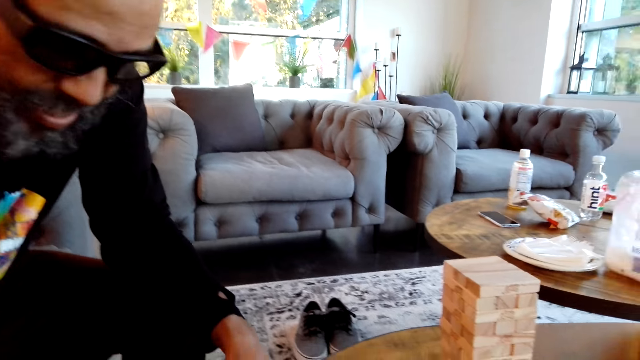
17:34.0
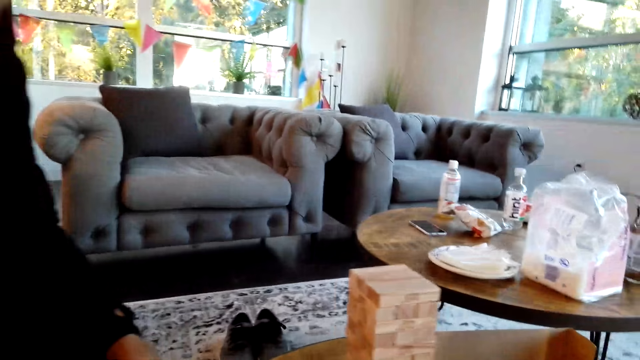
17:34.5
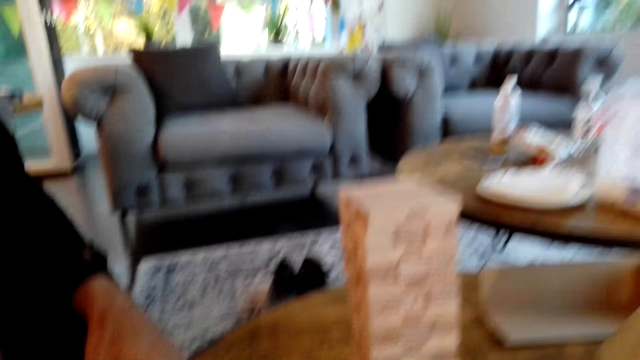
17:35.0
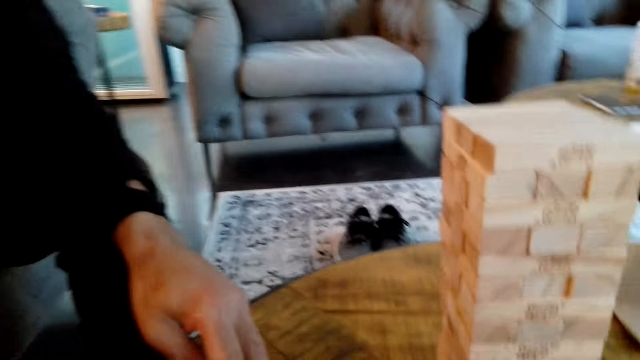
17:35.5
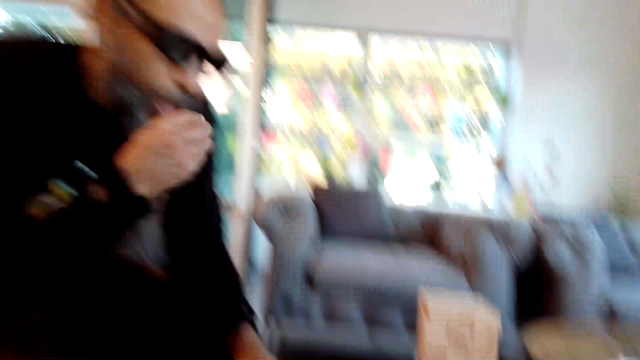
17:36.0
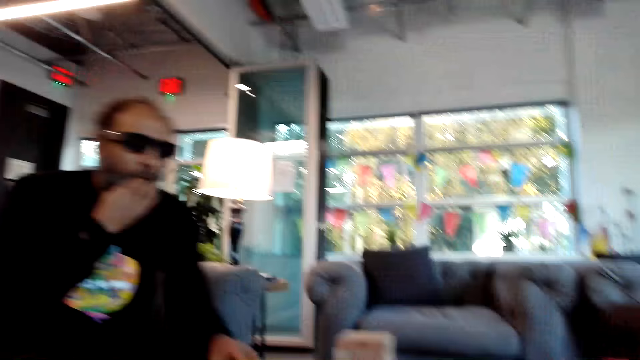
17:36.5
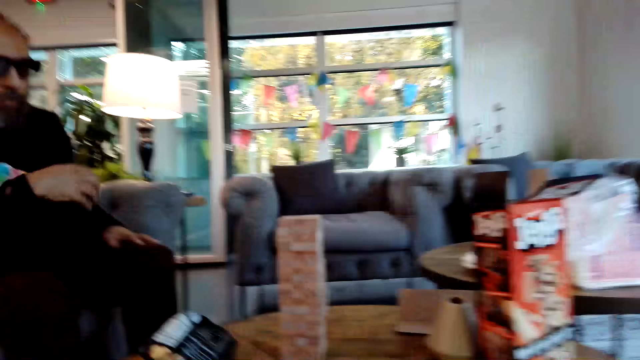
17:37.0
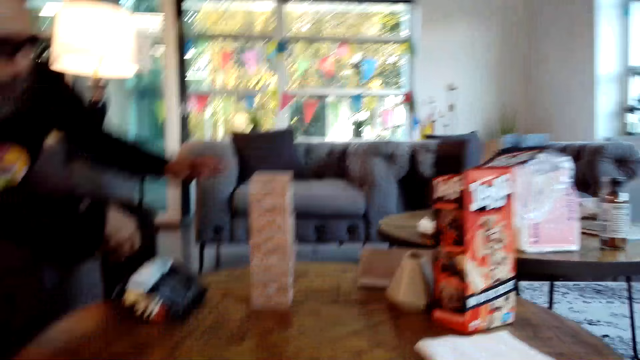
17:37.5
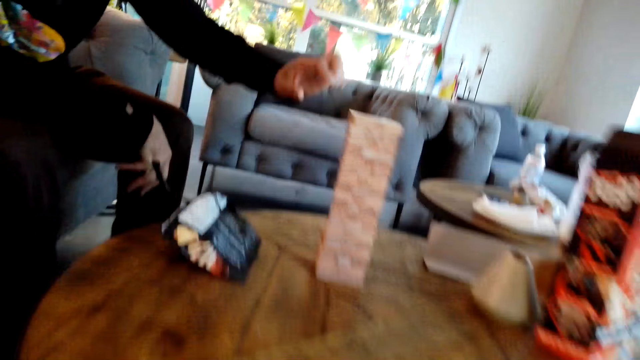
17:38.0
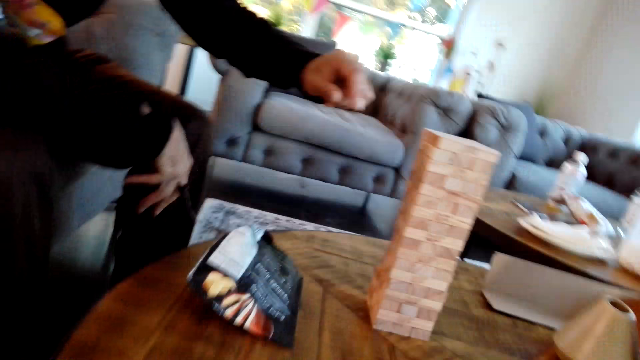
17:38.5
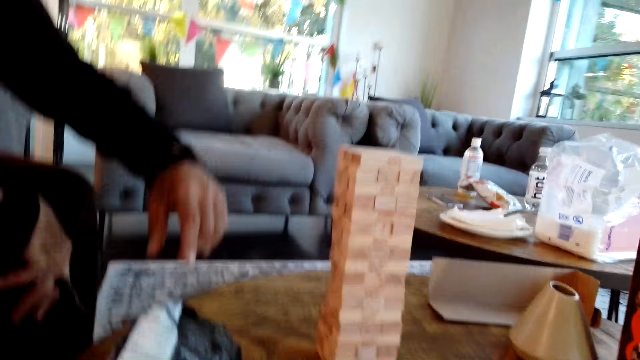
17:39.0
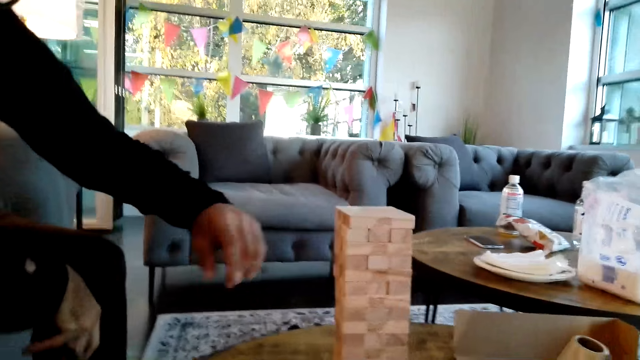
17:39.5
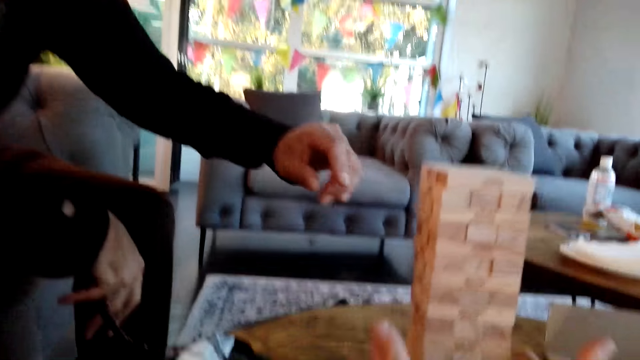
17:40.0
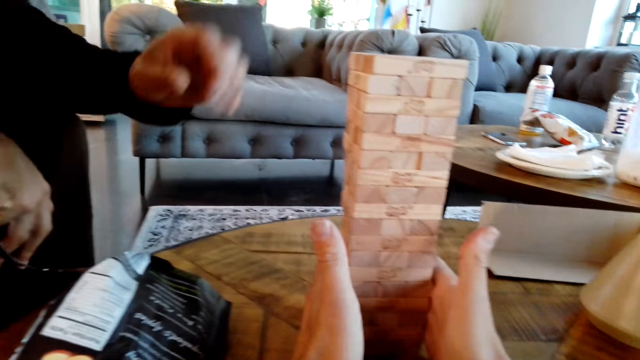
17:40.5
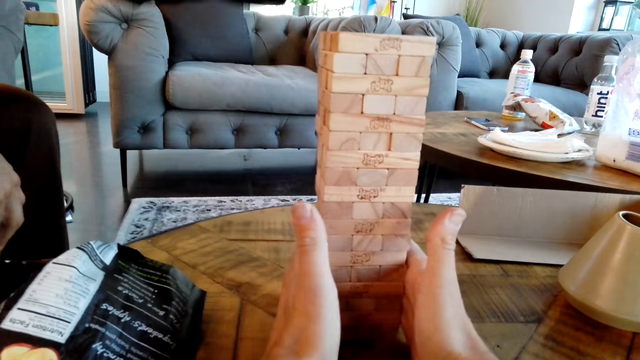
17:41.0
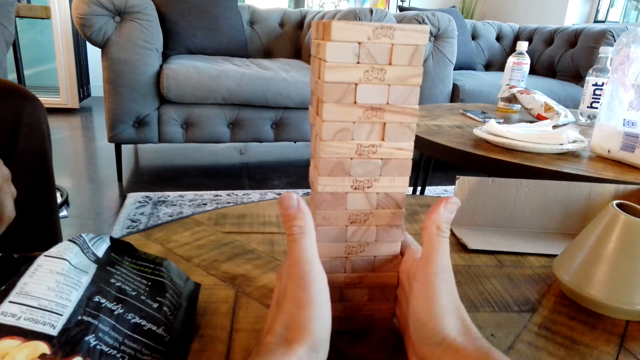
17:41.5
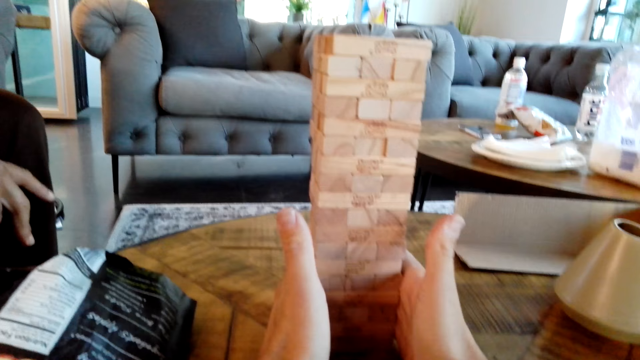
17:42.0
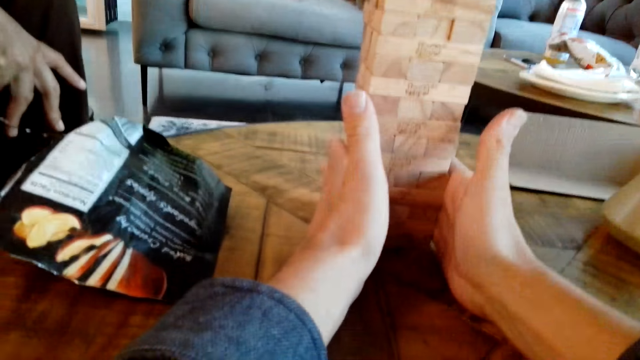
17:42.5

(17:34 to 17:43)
A man picks apple chips. He puts something in the mouth and eats the apple chips. He moves a hand. The camera wearer holds pieces of jenga on the table with hands. The man moves a hand.

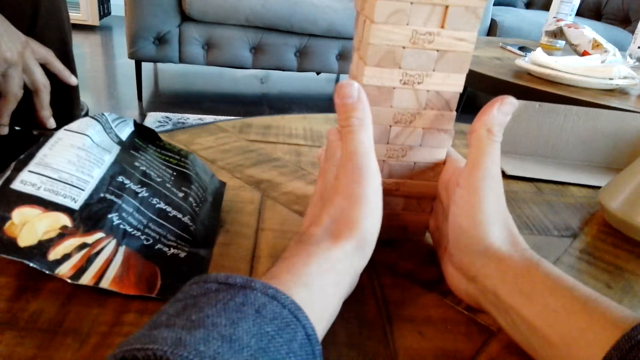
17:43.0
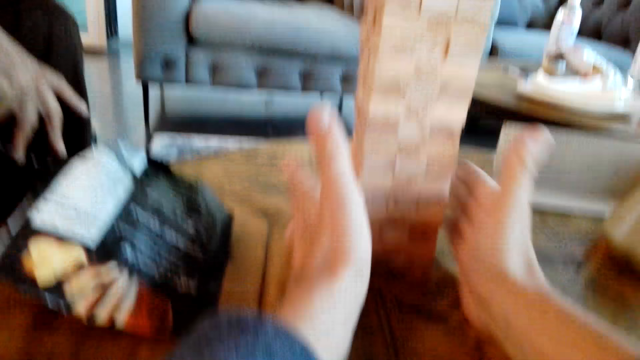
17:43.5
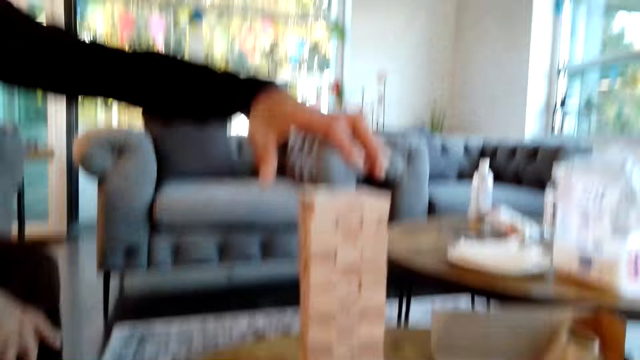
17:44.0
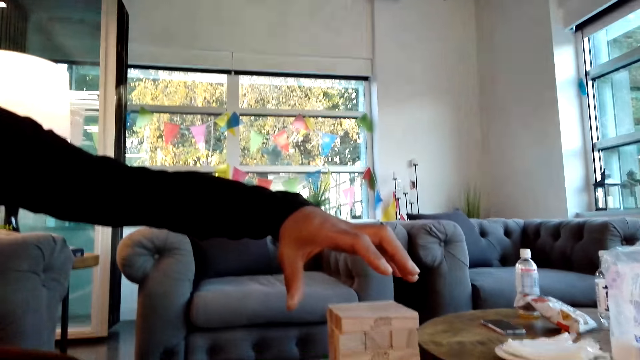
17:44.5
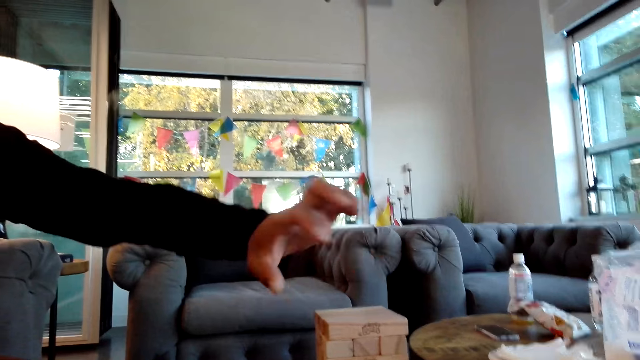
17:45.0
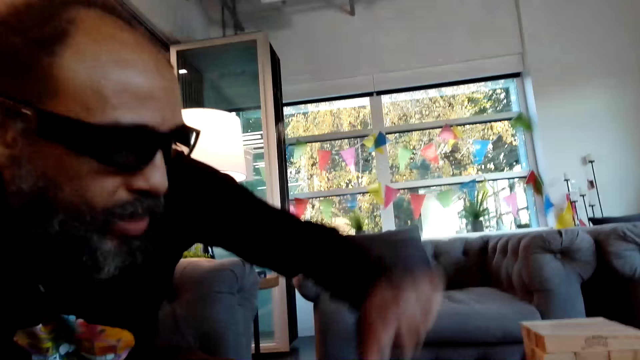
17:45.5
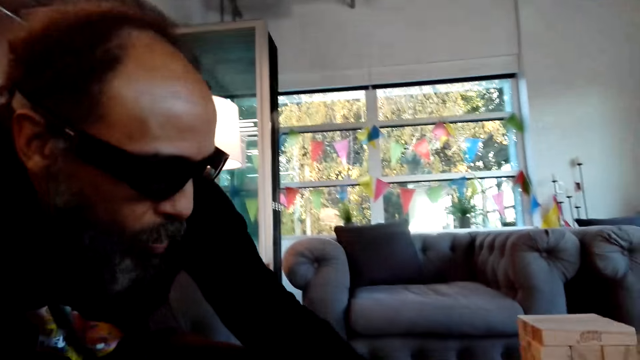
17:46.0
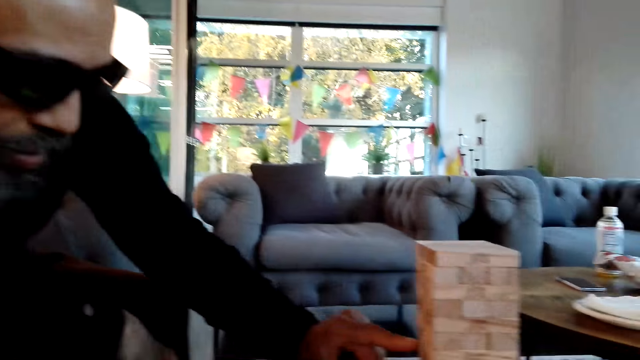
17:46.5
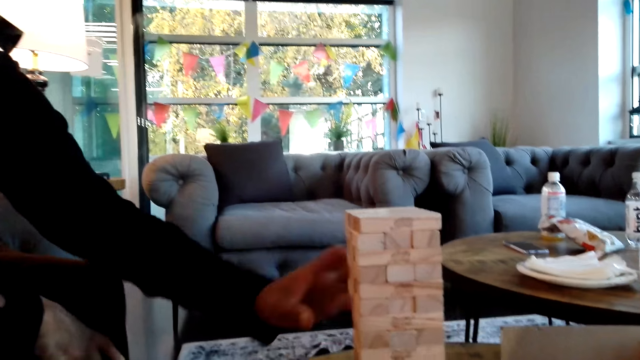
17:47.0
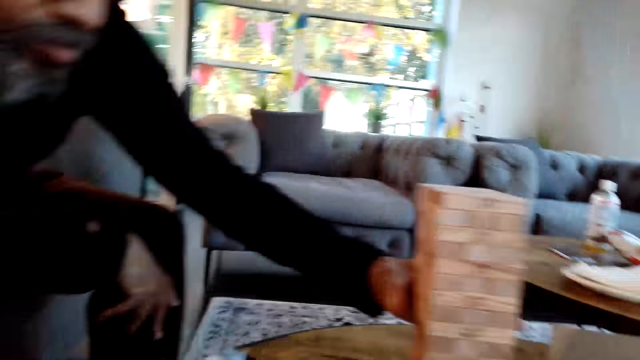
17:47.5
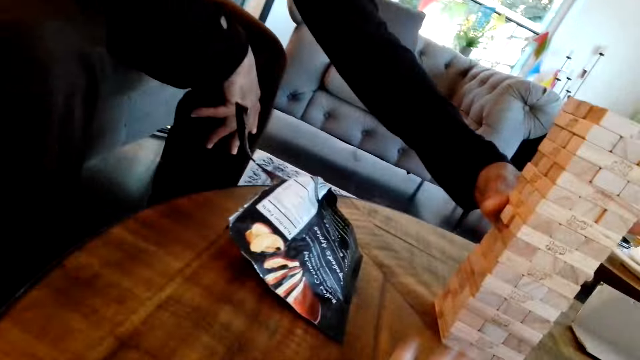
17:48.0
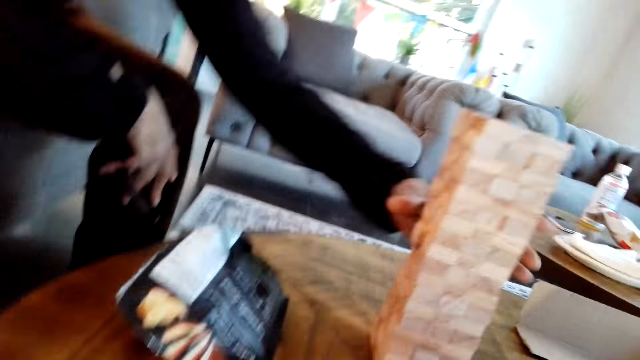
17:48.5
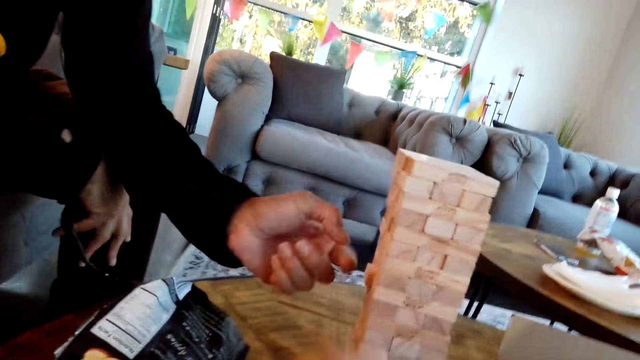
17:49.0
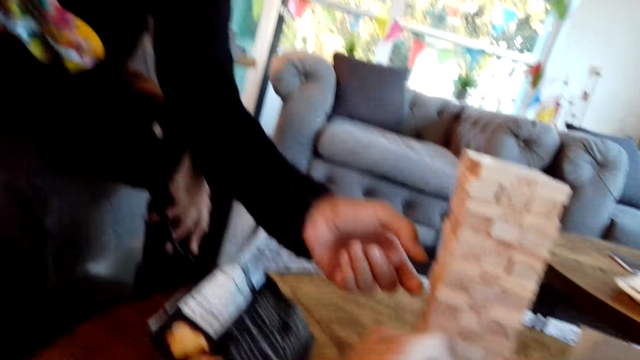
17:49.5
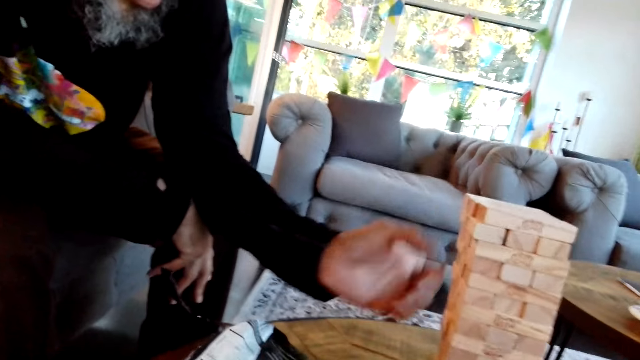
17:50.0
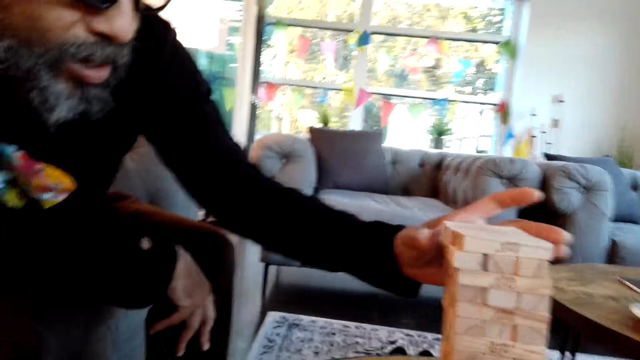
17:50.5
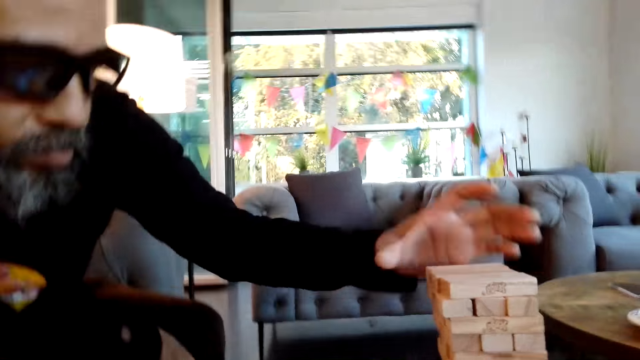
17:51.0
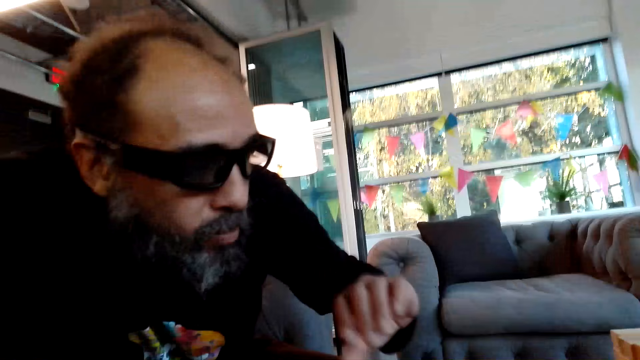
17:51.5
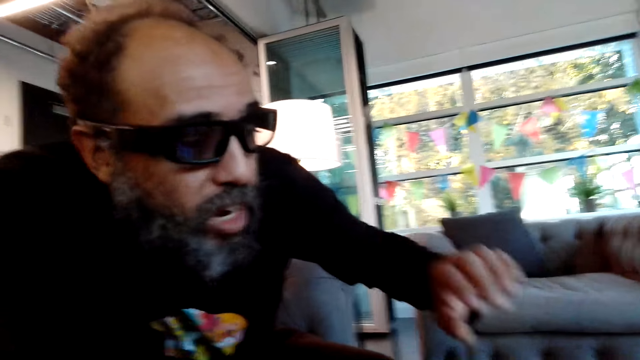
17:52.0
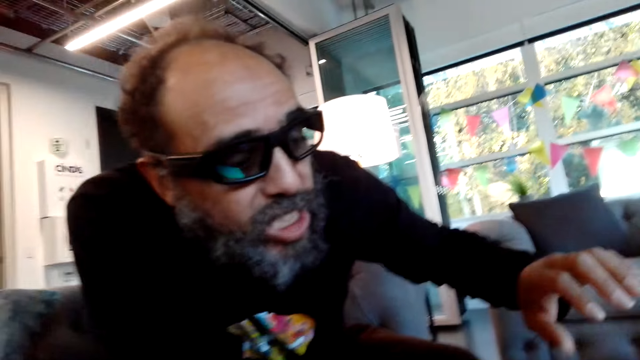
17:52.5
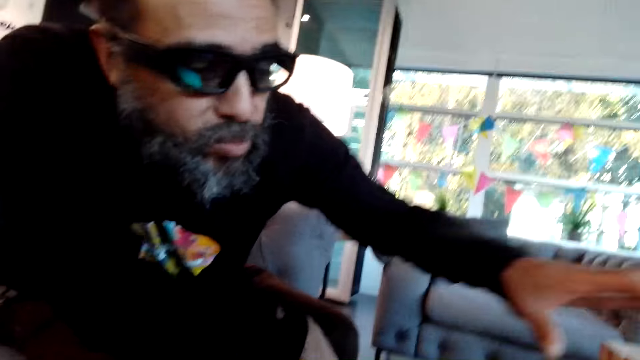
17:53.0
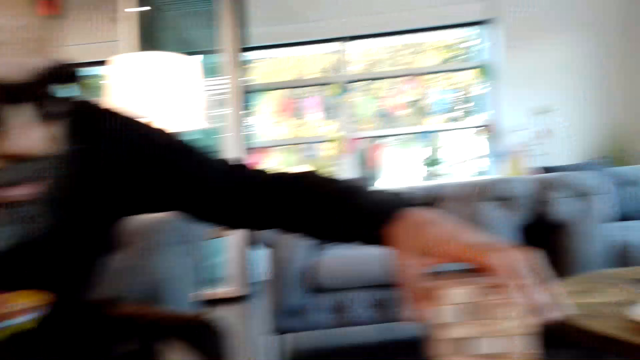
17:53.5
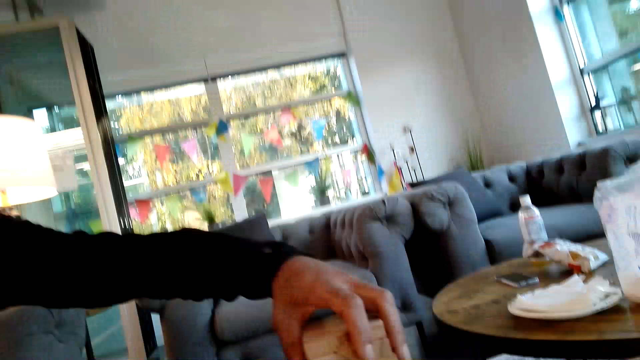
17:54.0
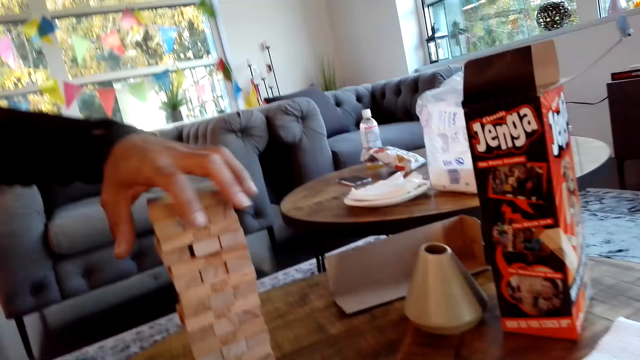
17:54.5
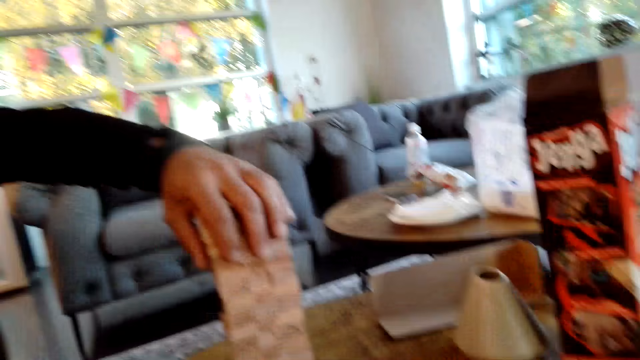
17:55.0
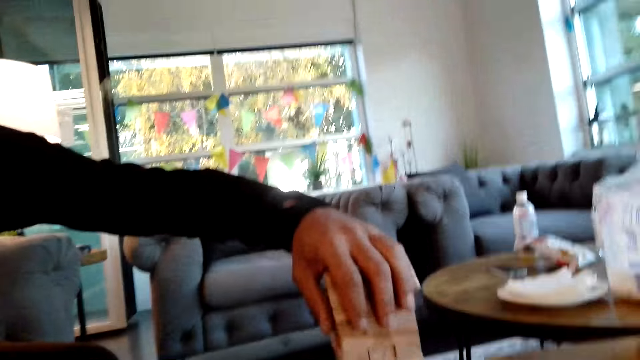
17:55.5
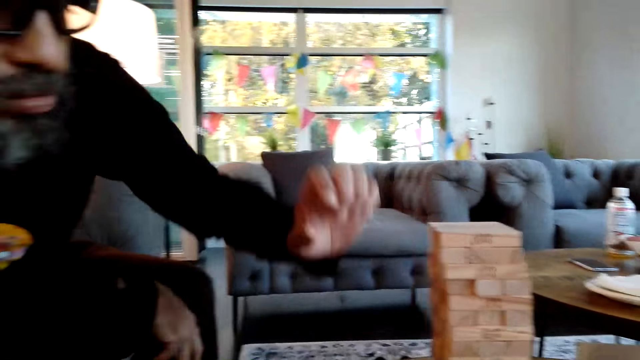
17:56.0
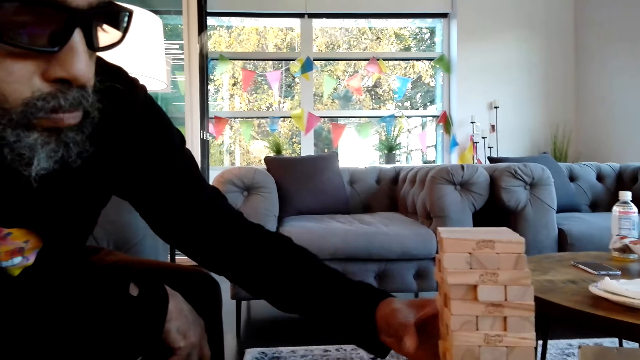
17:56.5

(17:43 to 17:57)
The camera wearer looks around. A man puts a hand over the jenga structure. The man points on a piece of jenga. The man pushes a wooden box. The man moves a hand around the pieces of jenga. The camera wearer hits the table with a hand. The man moves a hand. The camera wearer looks around. The man puts a hand on wooden blocks. The man holds the jenga pieces and moves a hand around the pieces of jenga.
